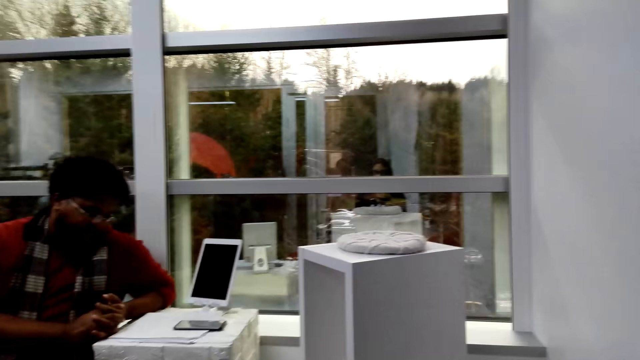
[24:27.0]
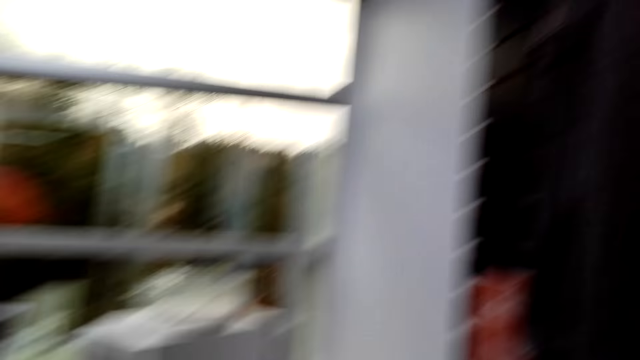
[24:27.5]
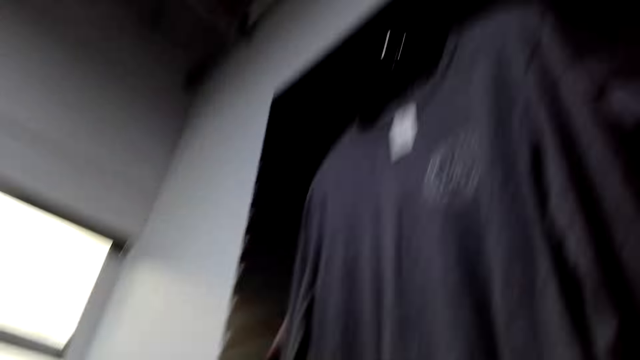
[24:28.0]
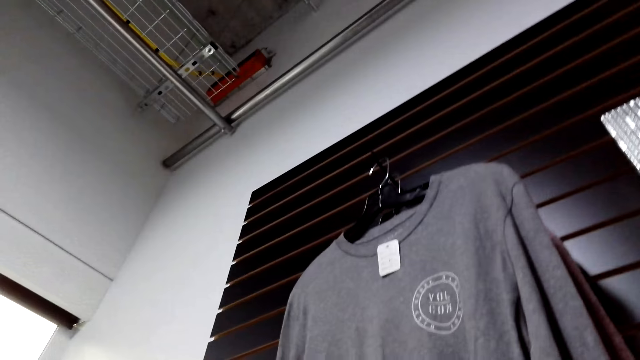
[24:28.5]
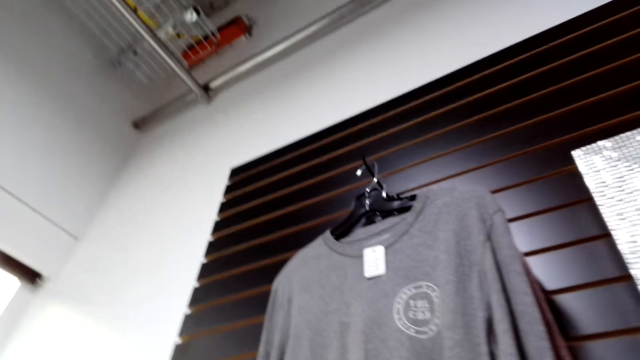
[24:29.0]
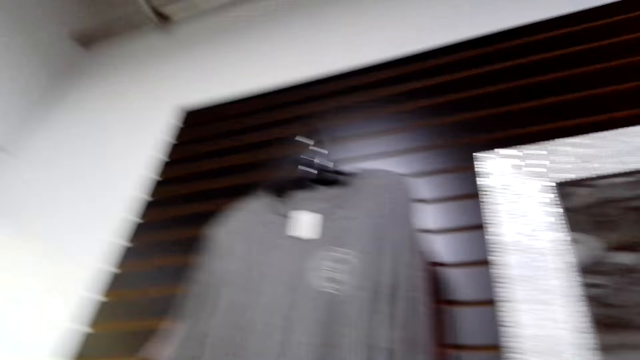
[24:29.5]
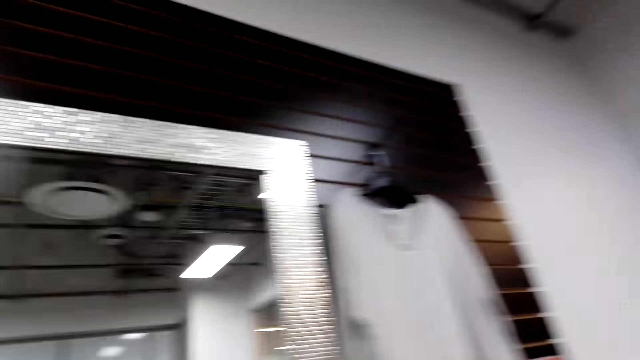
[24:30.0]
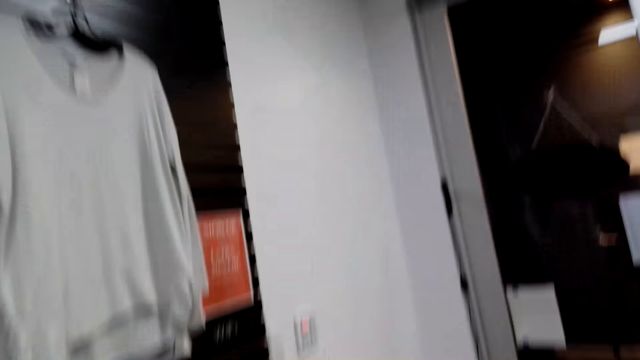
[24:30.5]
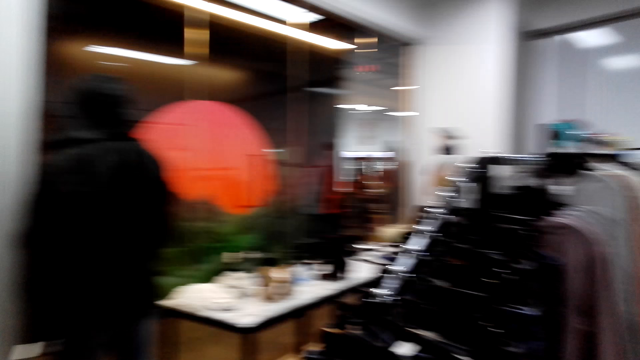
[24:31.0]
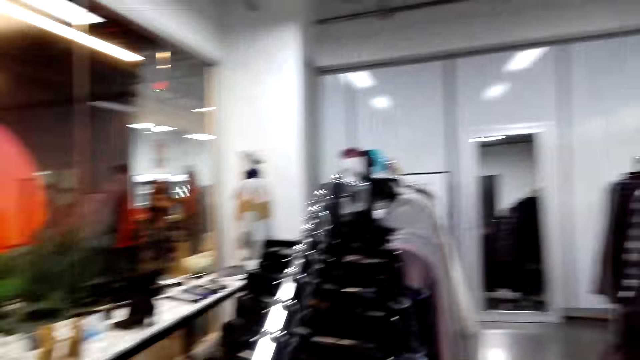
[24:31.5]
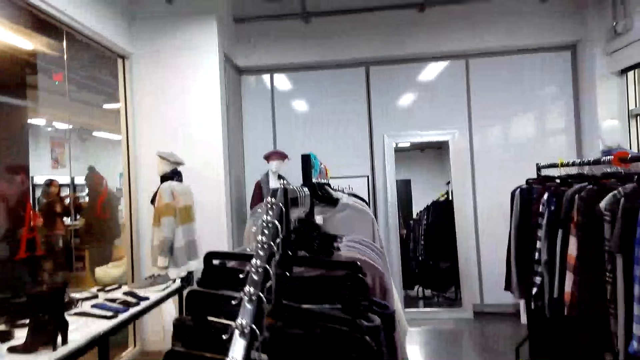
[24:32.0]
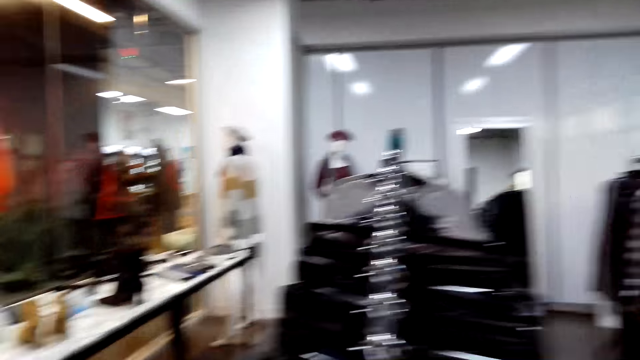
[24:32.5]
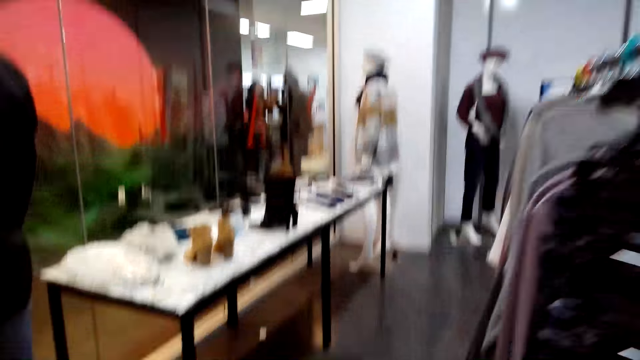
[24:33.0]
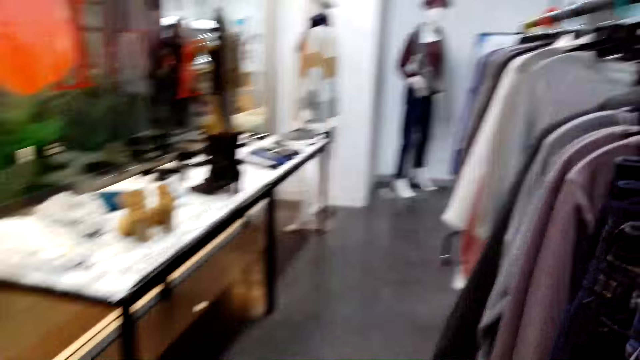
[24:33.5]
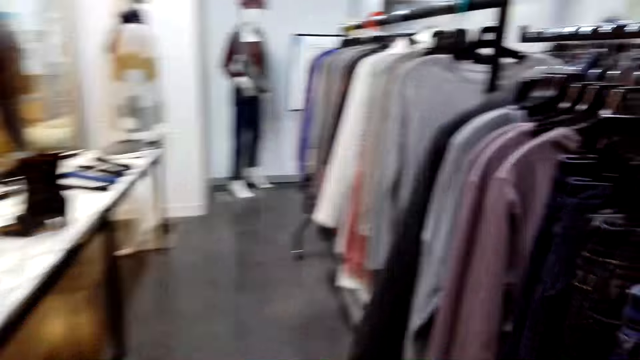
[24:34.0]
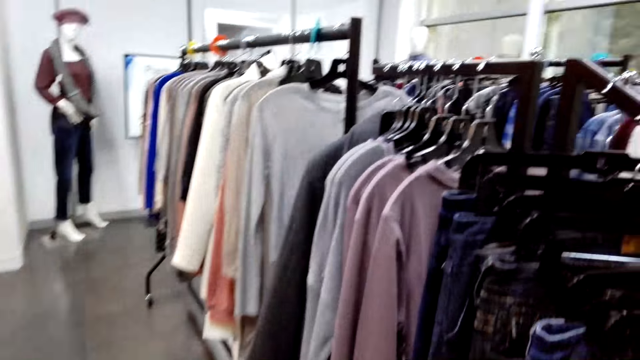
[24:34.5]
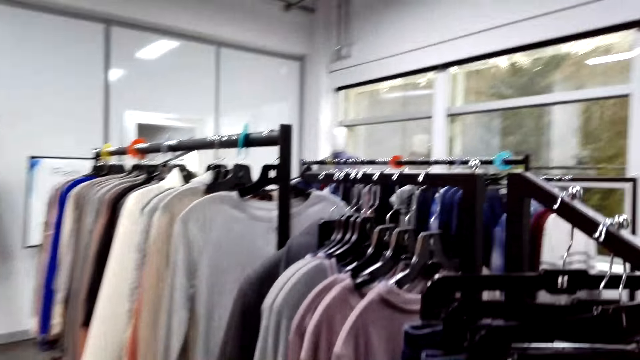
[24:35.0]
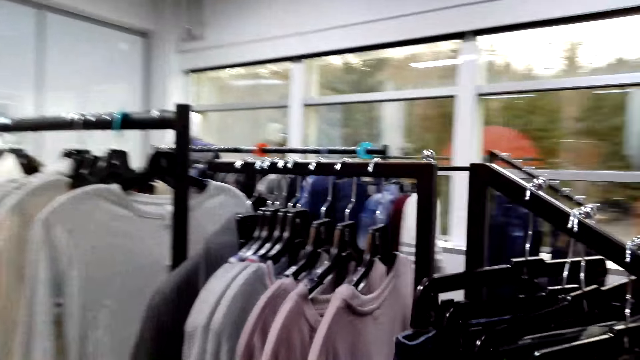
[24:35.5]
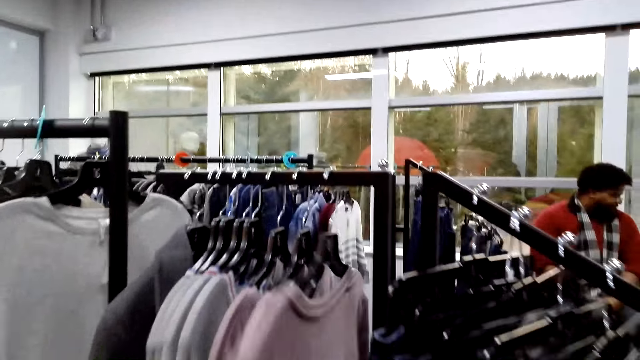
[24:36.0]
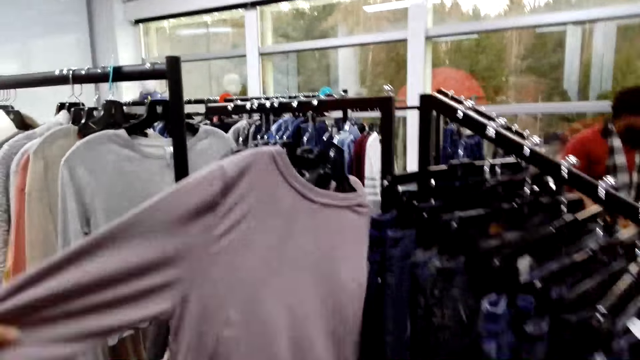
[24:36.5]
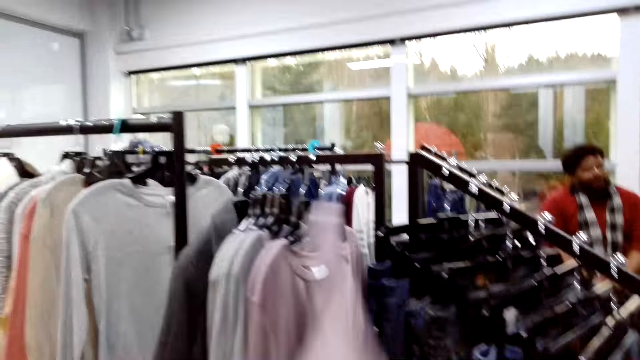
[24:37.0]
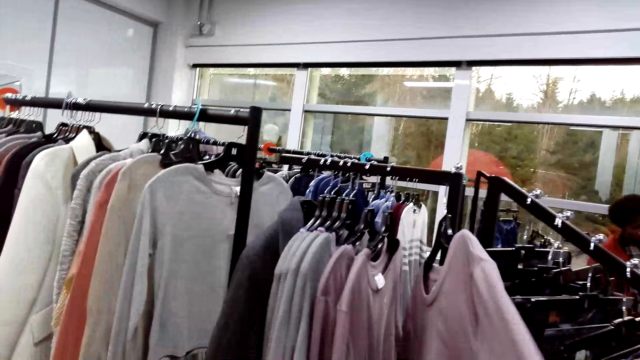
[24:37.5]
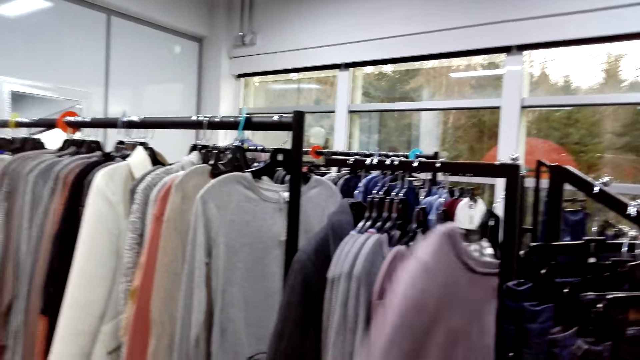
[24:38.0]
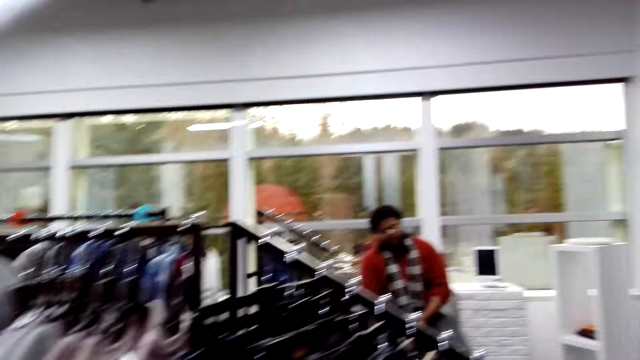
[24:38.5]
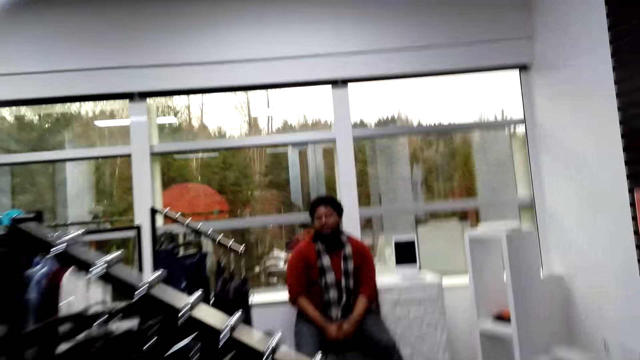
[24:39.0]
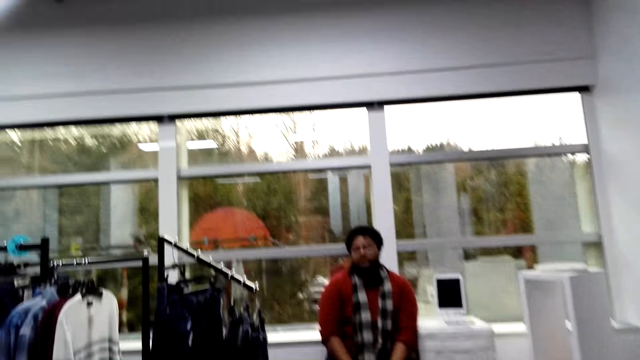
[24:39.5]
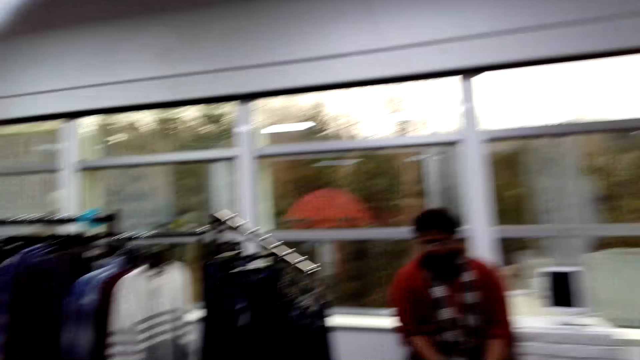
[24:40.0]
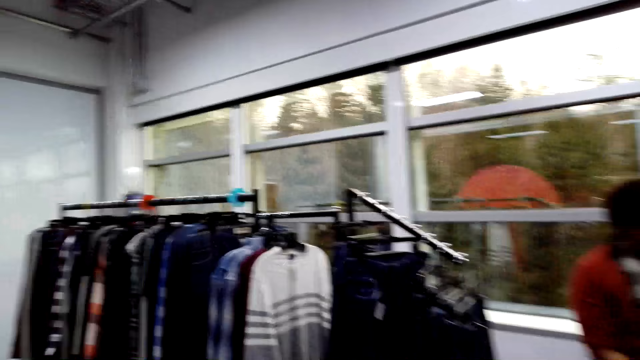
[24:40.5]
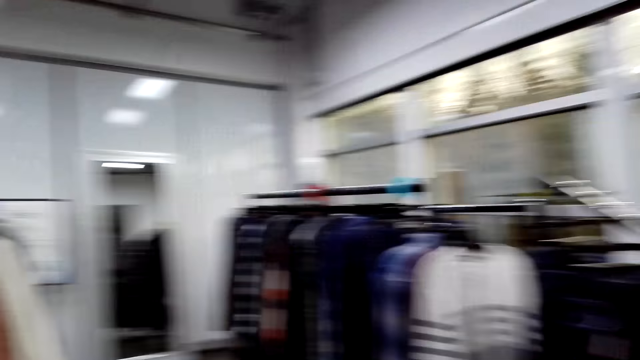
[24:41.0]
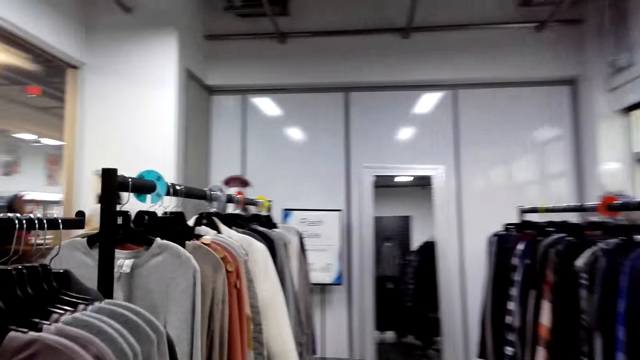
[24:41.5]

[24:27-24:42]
The camera wearer moves clothes on the hanger in the boutique. They dialogue with the man.

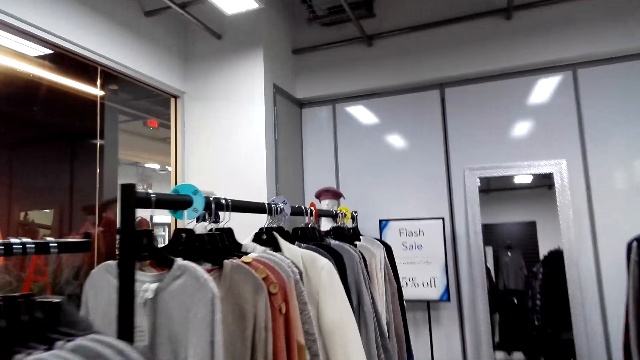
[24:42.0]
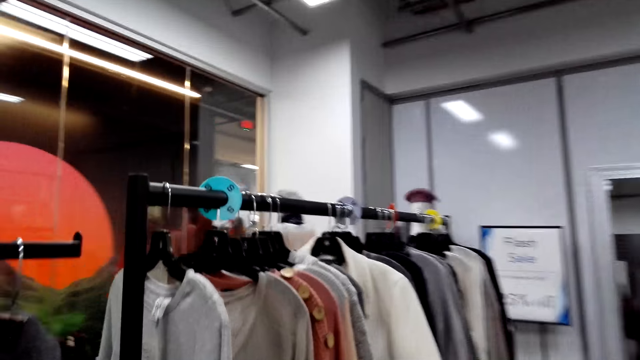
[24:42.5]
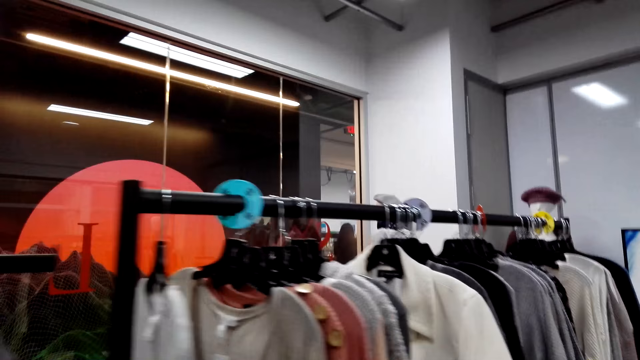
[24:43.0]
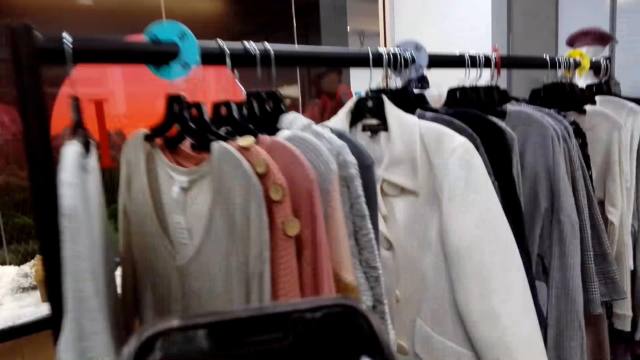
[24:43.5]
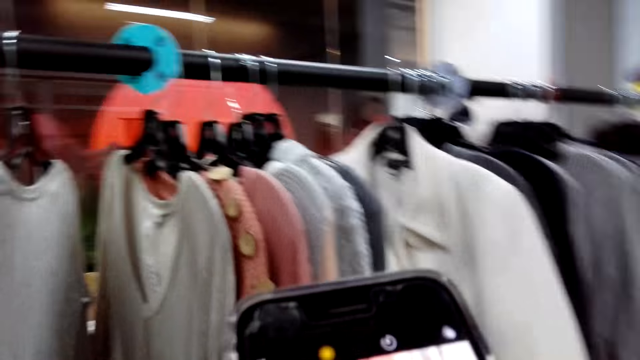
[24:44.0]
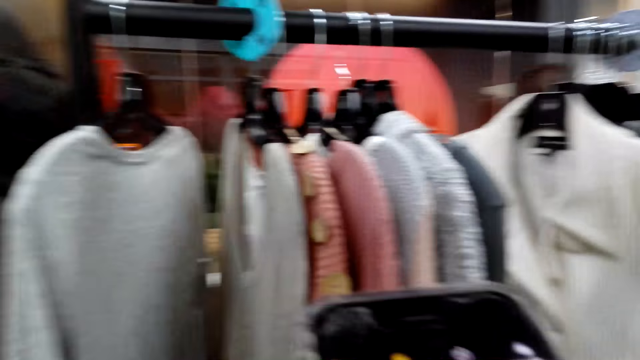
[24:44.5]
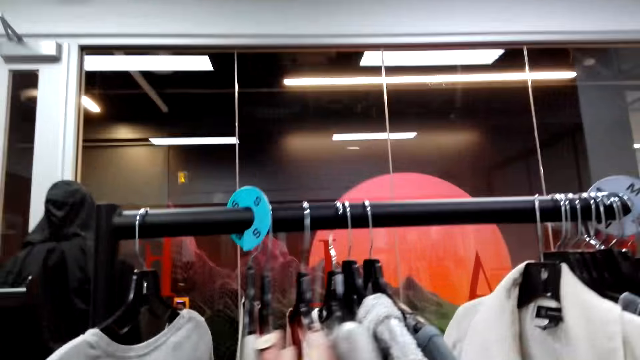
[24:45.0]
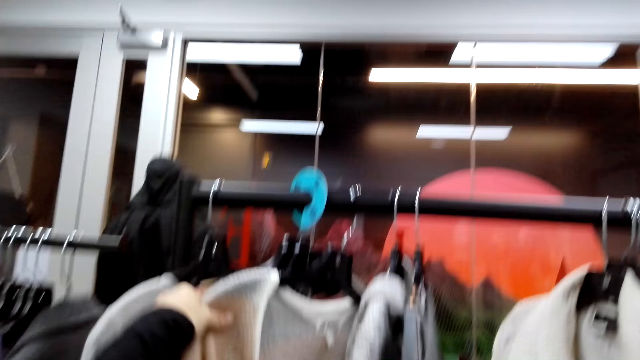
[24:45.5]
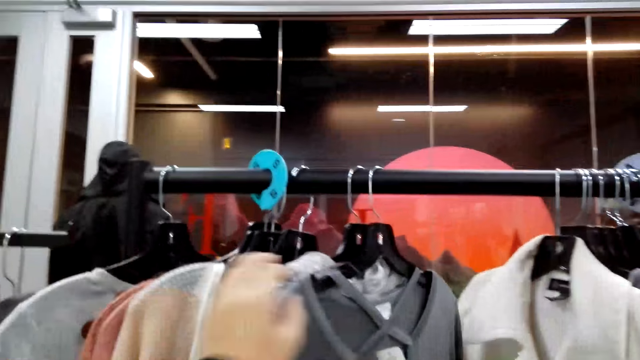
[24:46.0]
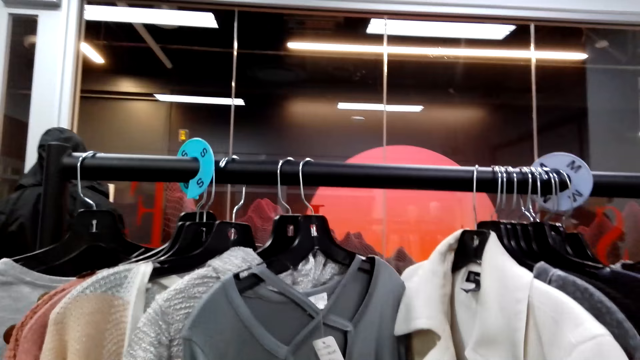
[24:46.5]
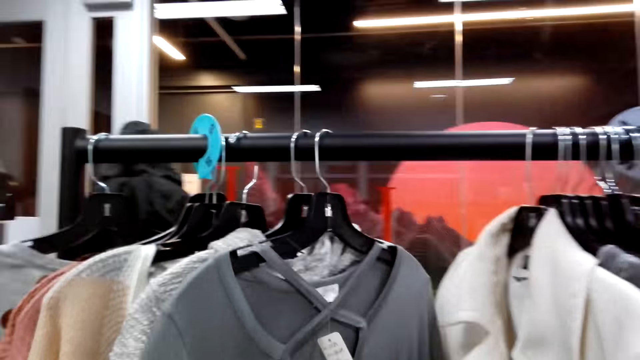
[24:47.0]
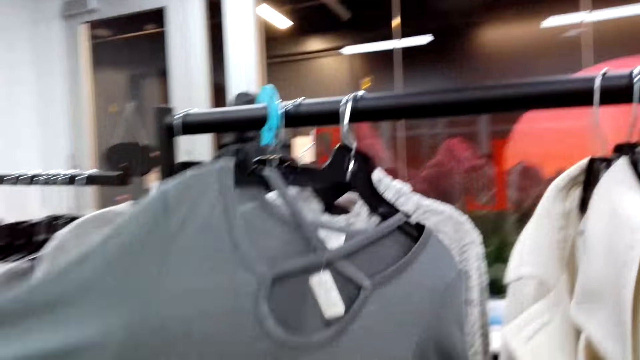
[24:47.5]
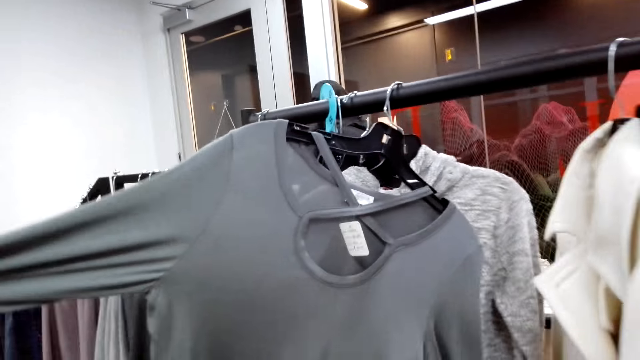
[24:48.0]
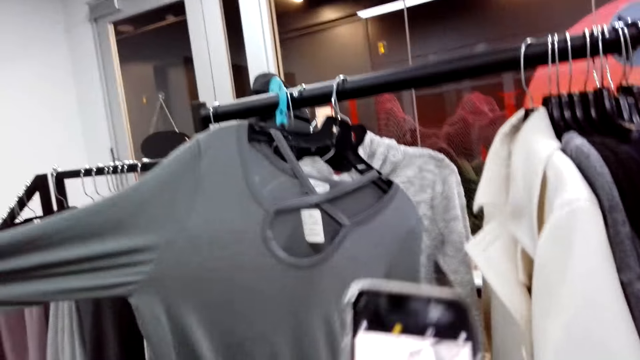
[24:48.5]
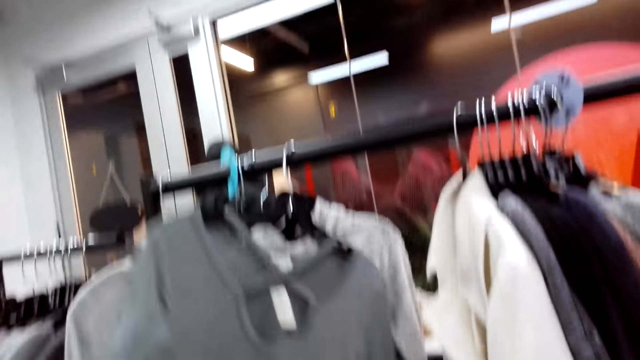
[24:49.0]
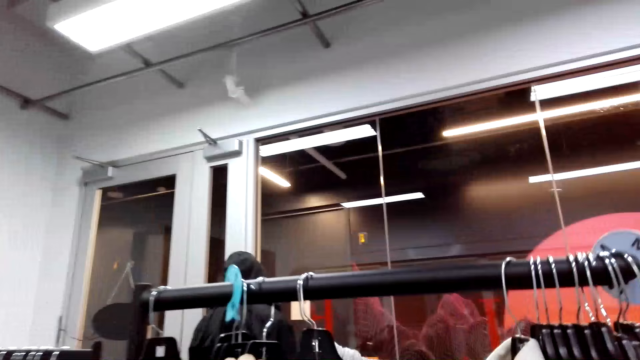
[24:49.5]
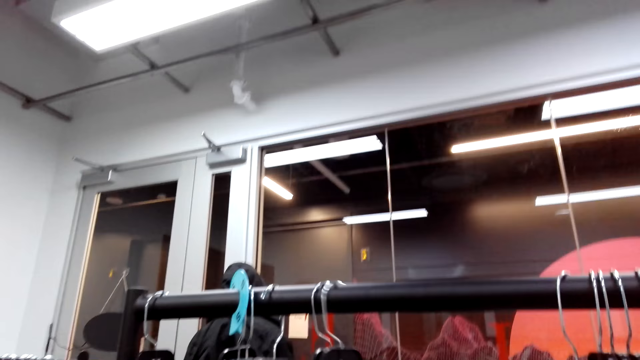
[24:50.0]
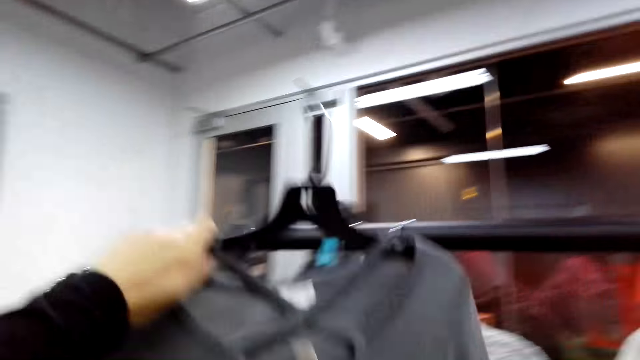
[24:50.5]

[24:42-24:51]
The camera wearer checks the phone. They operate the mobile phone in the room. They move clothes on the hanger in the boutique. They screenshot the cloth with the phone.
